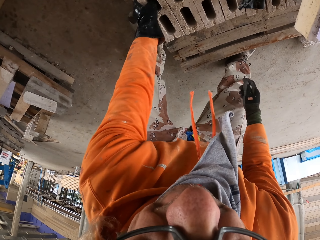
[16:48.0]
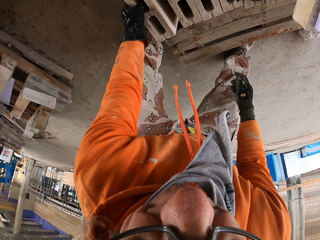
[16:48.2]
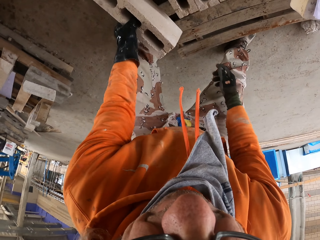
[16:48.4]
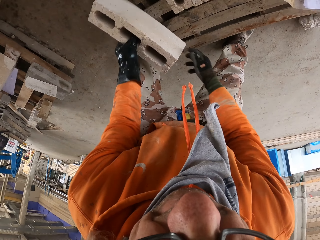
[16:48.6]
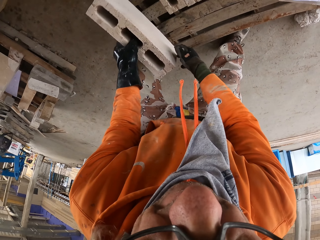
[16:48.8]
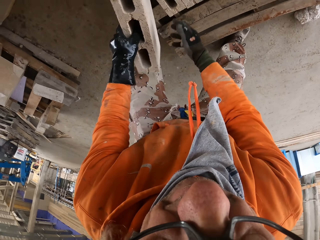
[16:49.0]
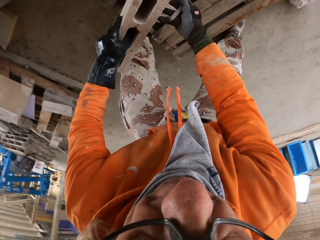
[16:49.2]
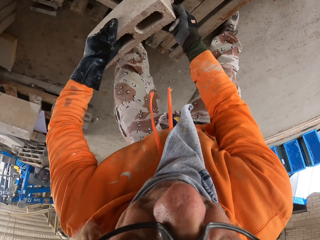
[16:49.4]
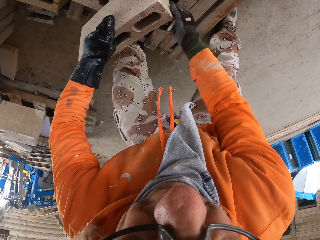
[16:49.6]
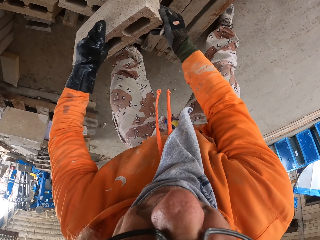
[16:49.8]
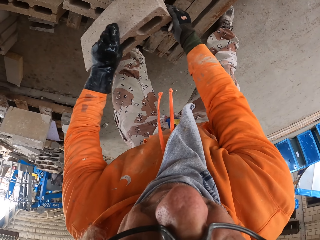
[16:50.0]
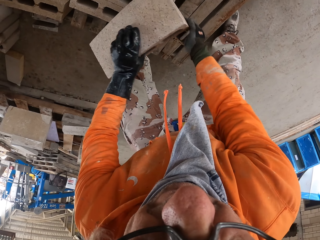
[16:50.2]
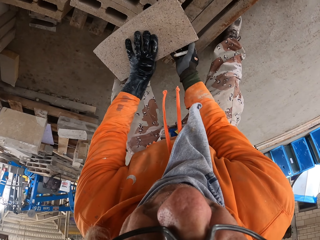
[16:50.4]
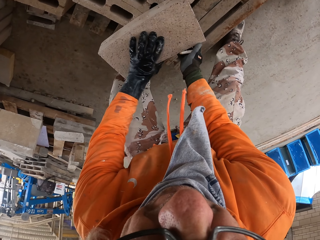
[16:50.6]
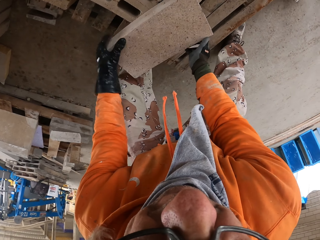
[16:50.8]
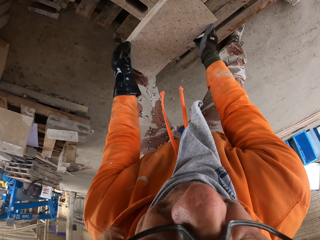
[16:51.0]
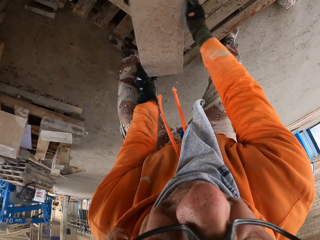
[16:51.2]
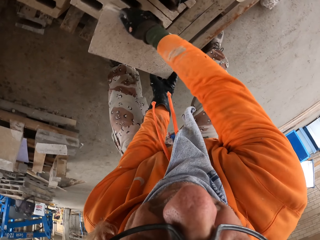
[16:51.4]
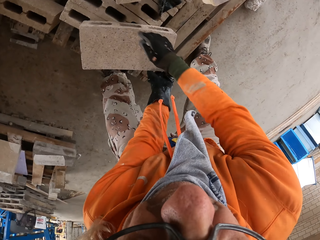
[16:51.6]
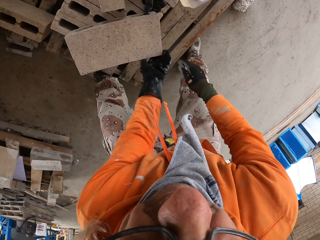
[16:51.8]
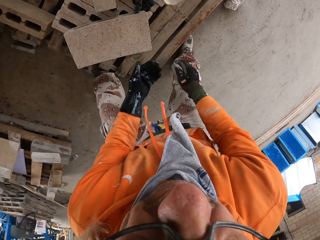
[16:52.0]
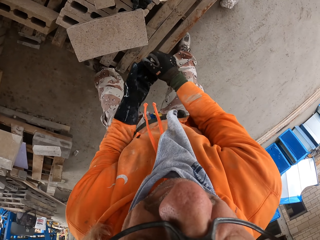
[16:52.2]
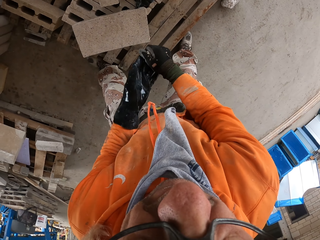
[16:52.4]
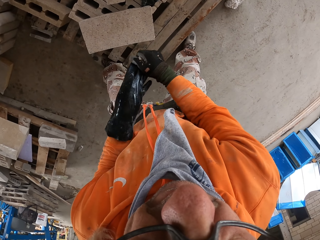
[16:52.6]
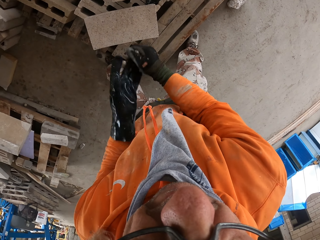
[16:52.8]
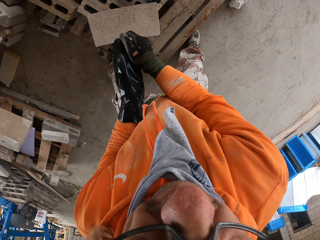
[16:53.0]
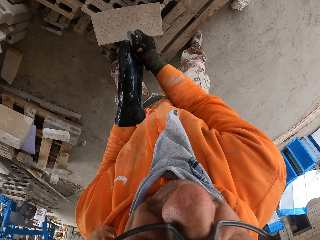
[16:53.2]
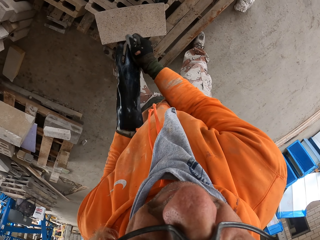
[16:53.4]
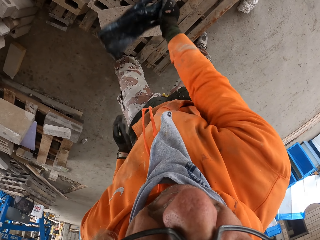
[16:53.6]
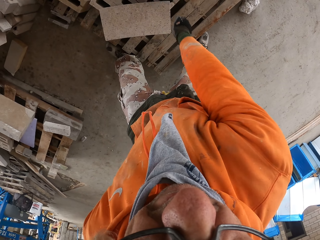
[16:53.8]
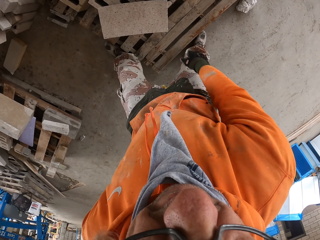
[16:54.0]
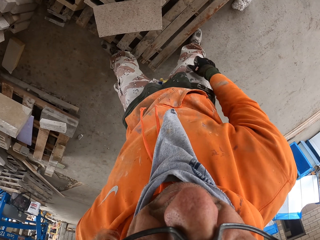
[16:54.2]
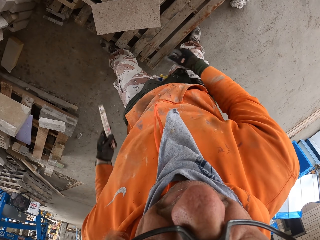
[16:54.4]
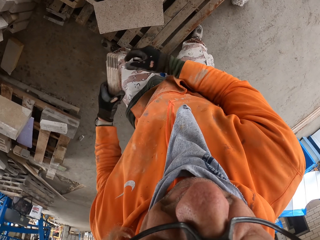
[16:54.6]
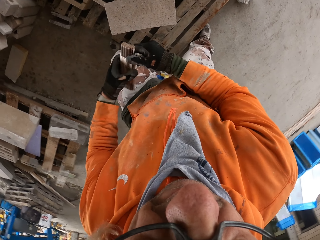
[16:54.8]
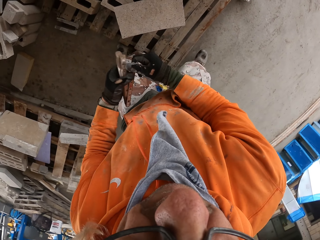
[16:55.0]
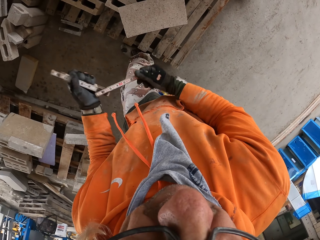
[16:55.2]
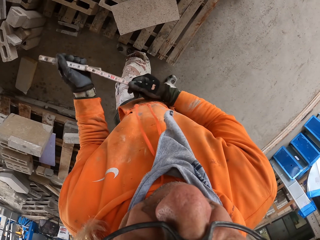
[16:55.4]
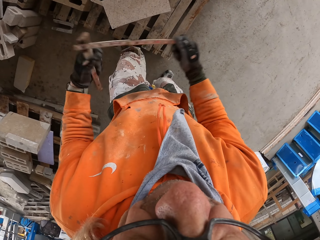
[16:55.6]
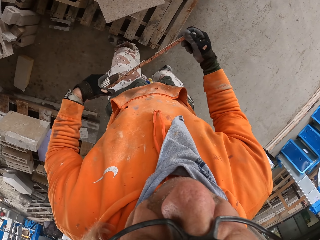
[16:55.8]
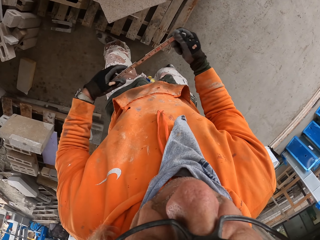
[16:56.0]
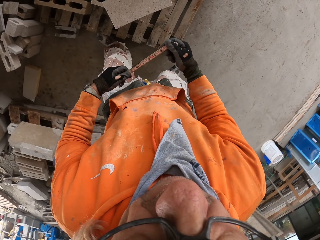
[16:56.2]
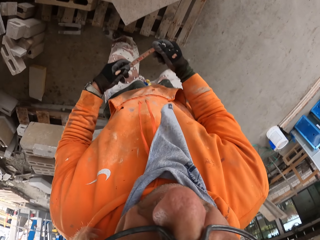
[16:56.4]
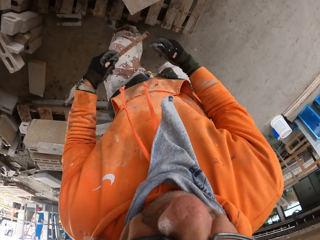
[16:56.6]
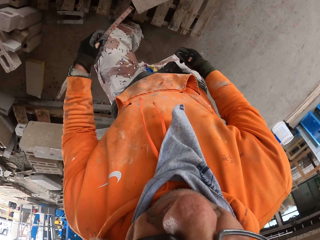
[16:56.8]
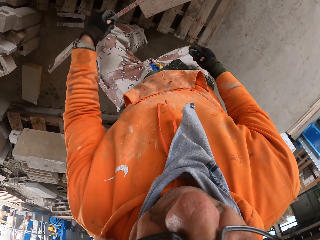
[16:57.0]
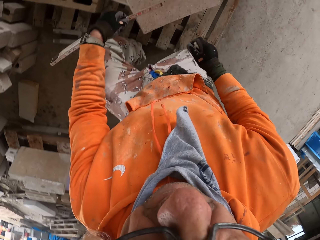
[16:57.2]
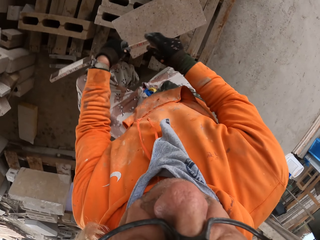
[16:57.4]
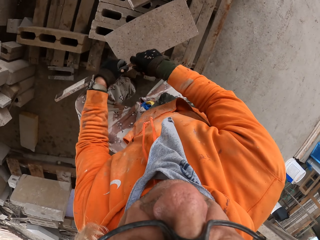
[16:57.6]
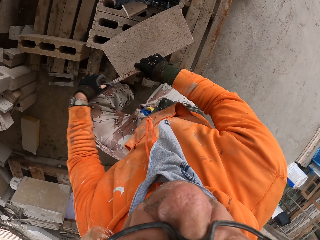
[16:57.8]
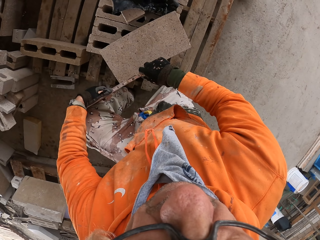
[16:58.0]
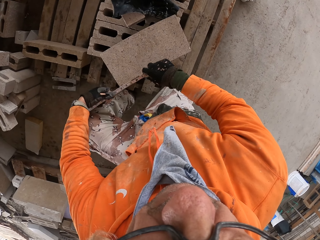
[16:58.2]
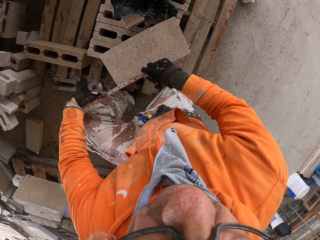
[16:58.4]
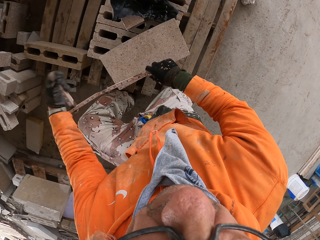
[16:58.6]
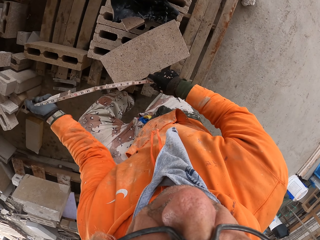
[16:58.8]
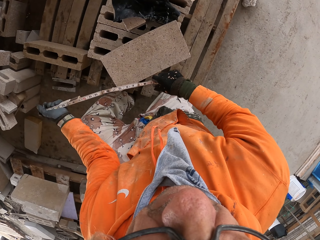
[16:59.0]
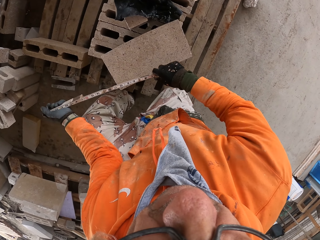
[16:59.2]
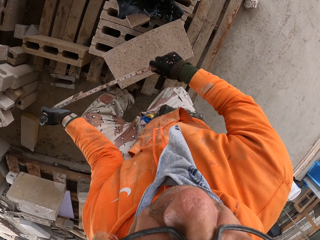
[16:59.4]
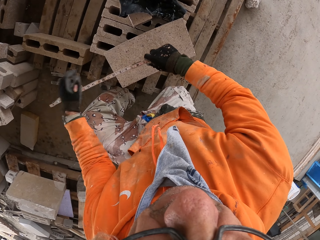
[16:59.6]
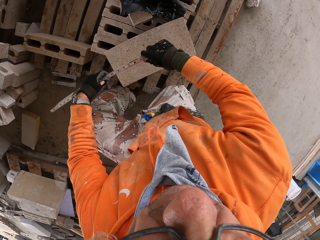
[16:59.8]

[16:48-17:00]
The camera wearer picks up a block or brick from a rack. He flips the block on the rack. He removes gloves. He puts down the gloves. He removes a tape measure or ruler from his pocket. He measures the block with the ruler. He adjusts the tape measure on his hands.

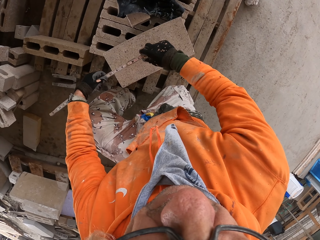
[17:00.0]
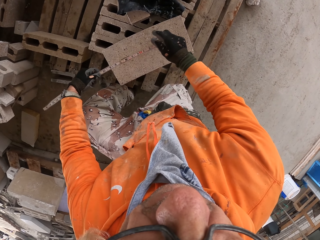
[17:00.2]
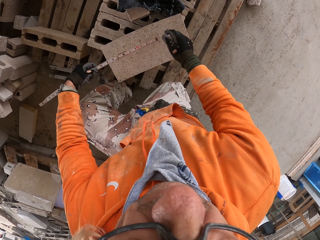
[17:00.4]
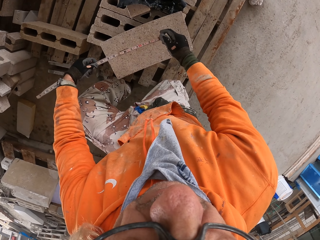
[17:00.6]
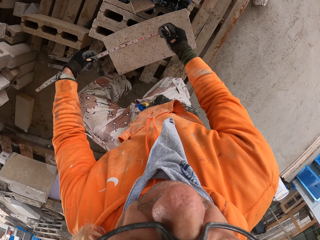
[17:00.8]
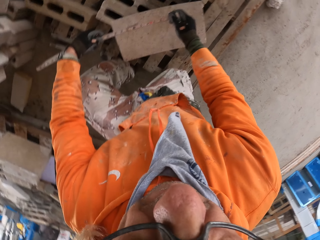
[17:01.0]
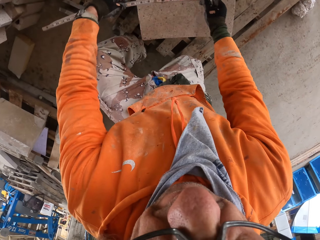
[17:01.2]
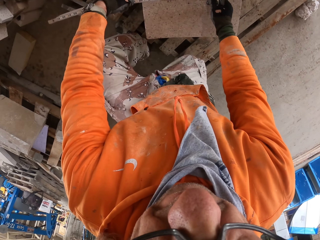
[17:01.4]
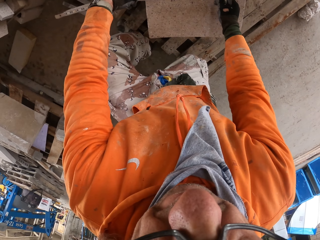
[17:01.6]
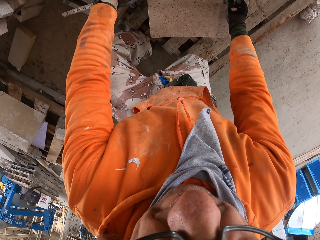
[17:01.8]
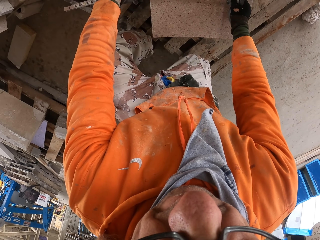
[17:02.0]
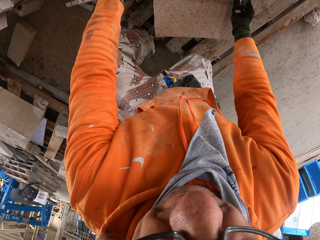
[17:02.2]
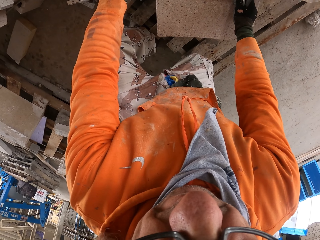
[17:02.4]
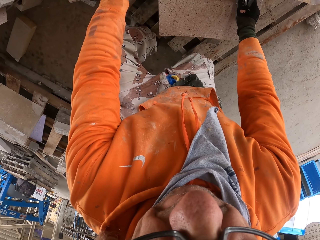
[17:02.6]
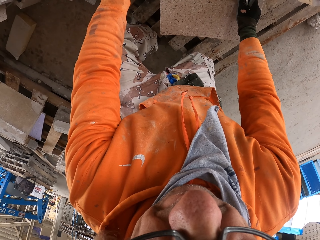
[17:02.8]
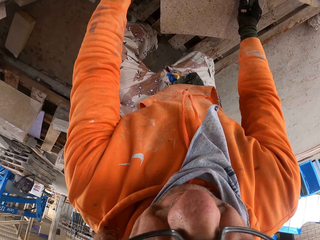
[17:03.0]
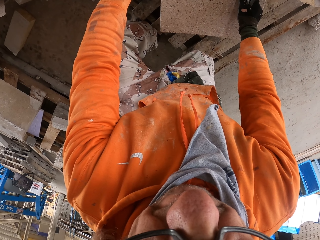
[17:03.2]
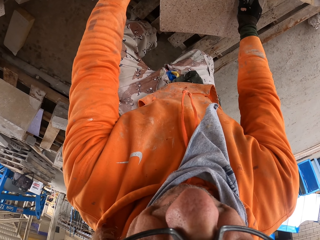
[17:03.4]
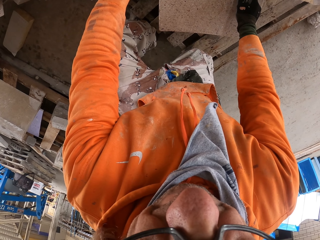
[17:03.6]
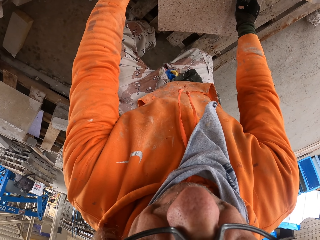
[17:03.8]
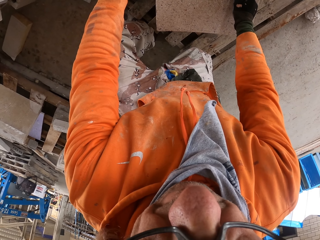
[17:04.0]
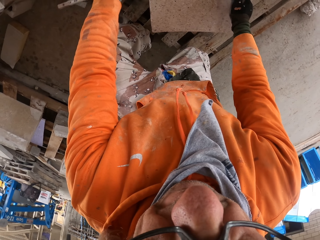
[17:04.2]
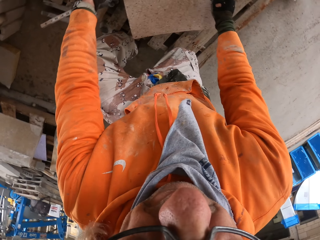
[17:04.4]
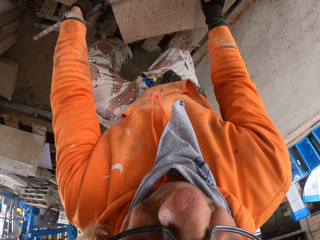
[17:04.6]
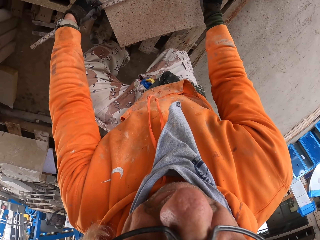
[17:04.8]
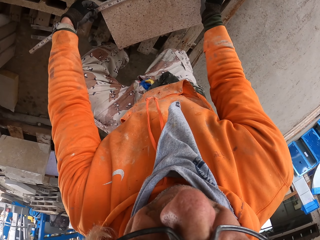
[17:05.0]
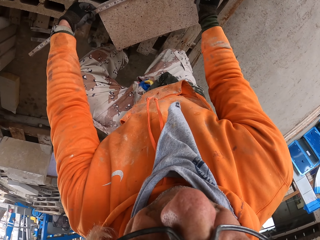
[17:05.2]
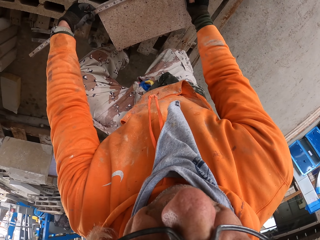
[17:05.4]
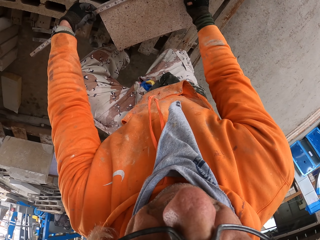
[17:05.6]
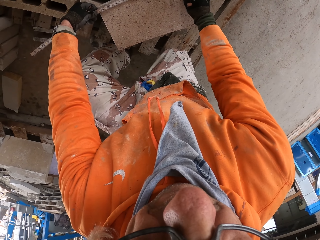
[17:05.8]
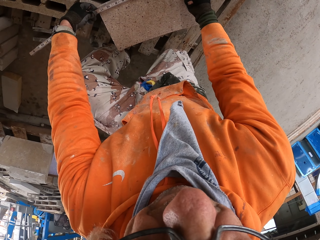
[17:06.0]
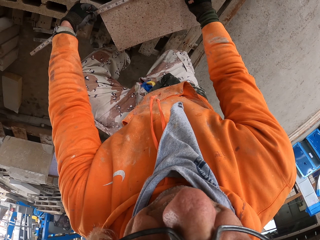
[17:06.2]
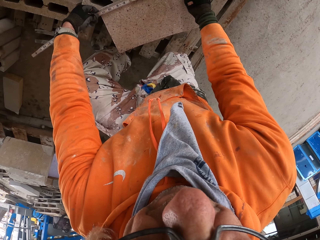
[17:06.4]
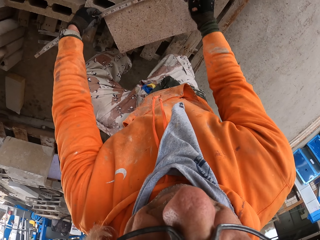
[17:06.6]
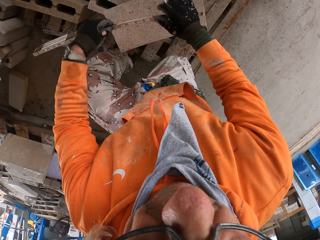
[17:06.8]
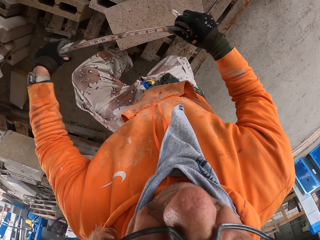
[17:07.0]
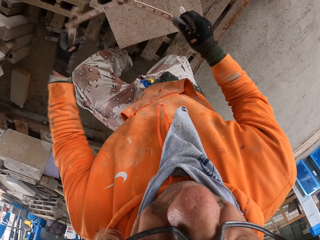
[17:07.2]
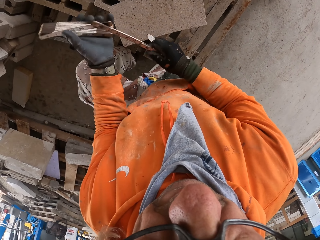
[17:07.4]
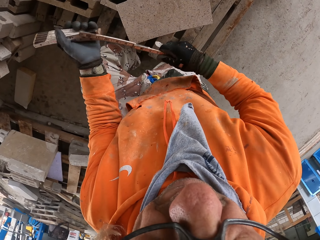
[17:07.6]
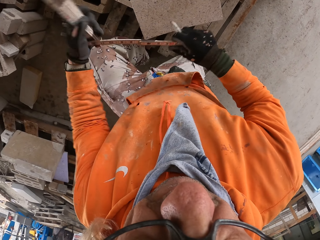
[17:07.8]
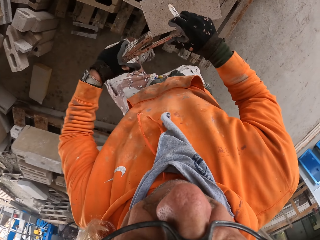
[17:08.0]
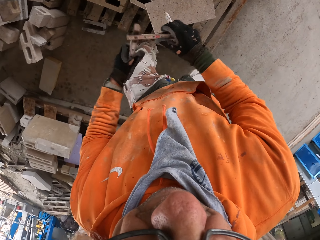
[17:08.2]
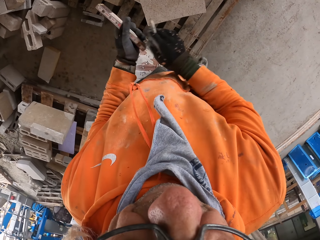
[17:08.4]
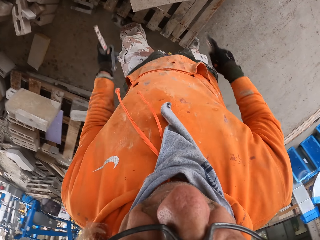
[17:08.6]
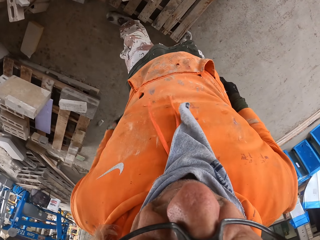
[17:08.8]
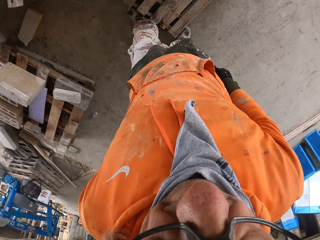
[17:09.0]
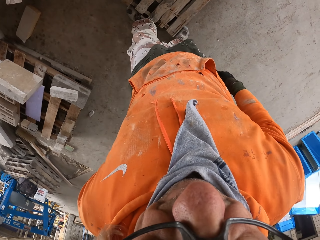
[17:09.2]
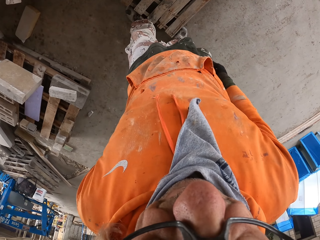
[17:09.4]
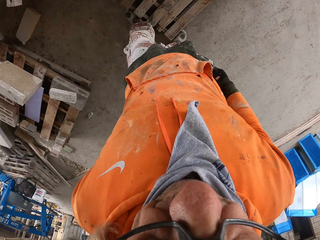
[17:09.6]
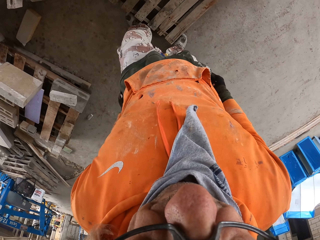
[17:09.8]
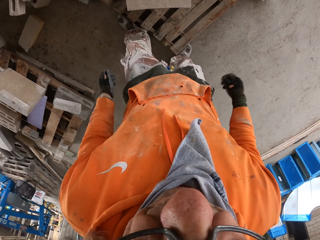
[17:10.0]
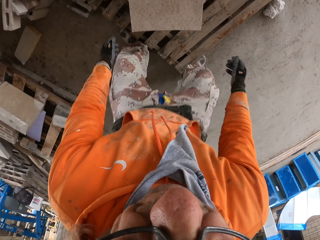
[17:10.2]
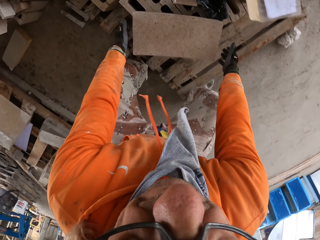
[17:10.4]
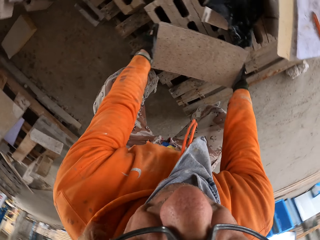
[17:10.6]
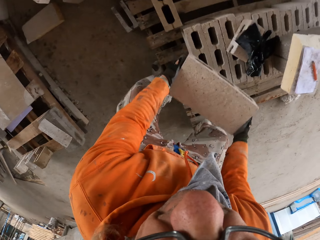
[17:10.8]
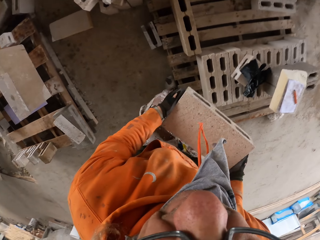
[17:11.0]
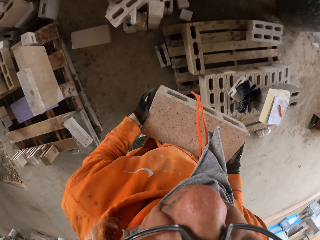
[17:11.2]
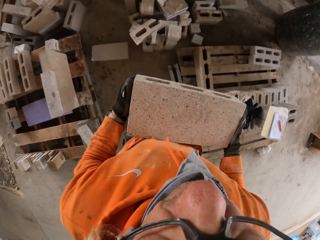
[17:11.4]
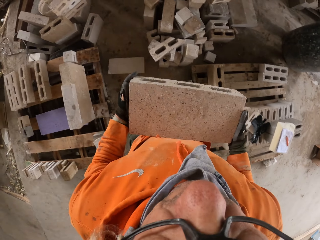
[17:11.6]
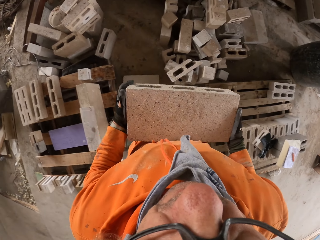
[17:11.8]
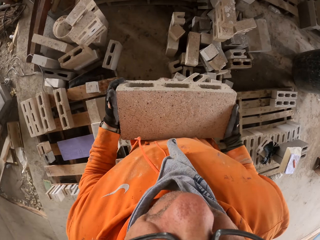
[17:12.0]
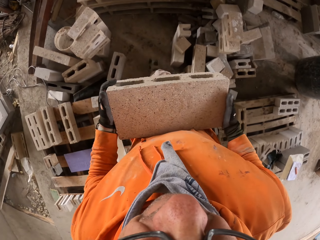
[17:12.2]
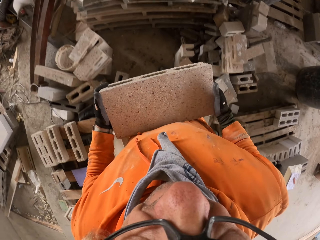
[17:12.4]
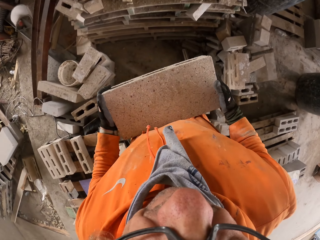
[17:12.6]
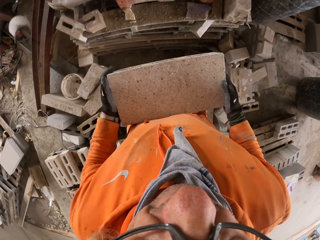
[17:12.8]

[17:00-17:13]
The camera wearer measures a block or brick with a tape measure. He marks the block with a pencil. He folds the tape measure. He puts the tape measure in his pocket. He carries the block. He picks up the block from a rack. He walks around a garage.
